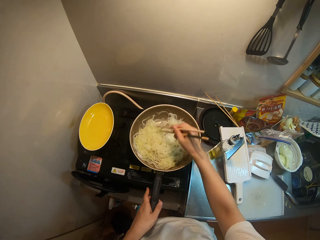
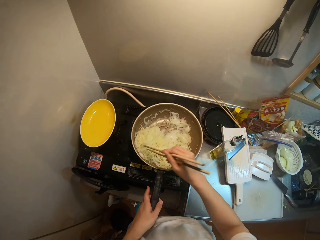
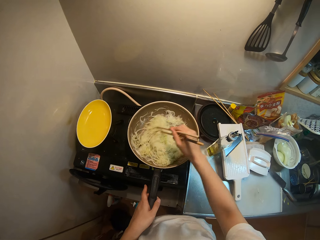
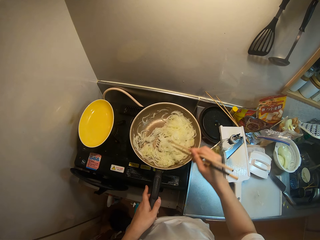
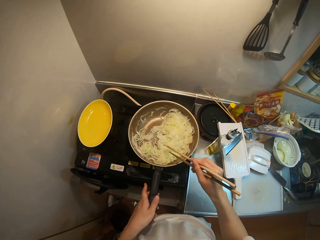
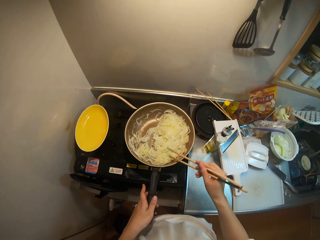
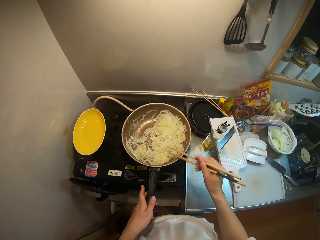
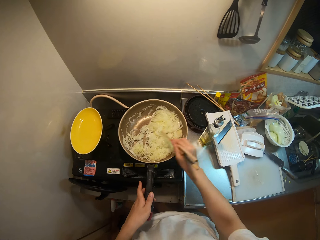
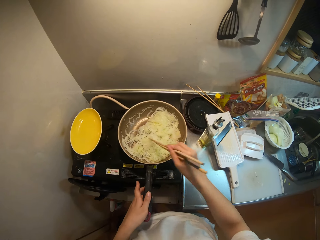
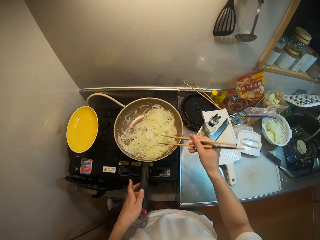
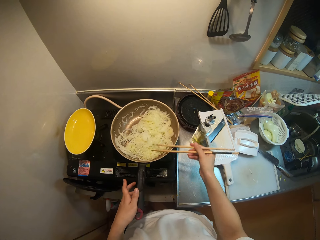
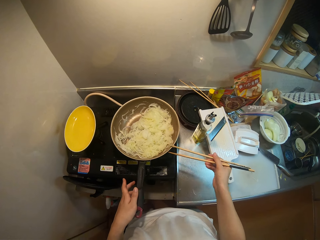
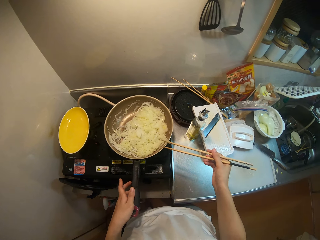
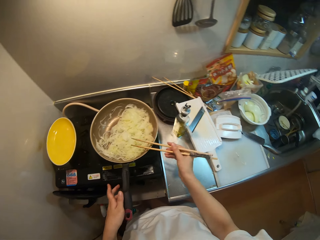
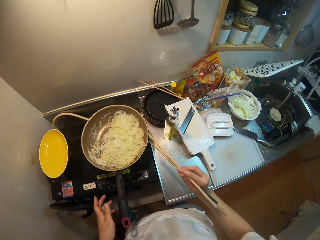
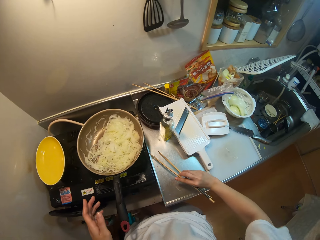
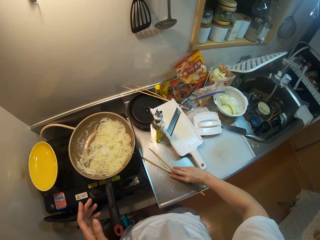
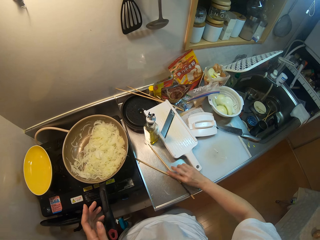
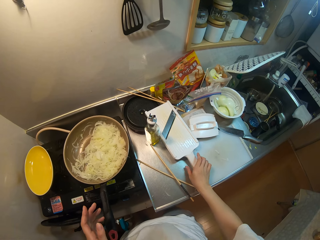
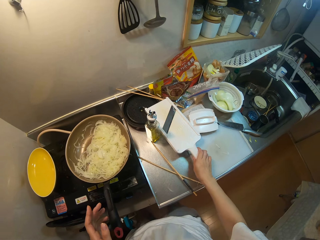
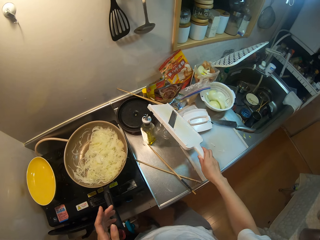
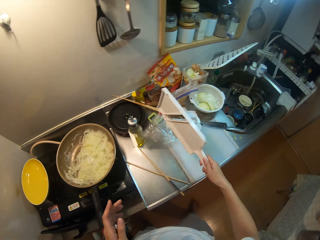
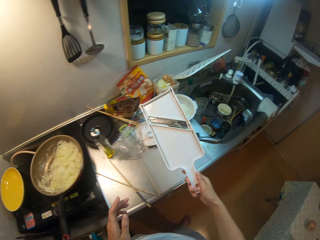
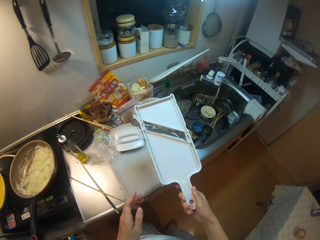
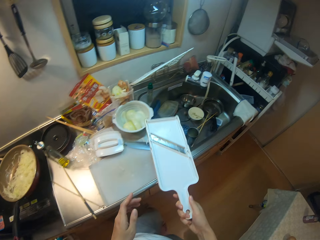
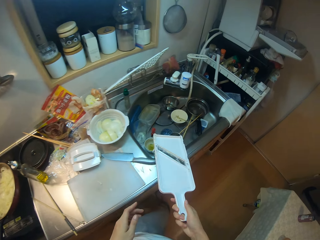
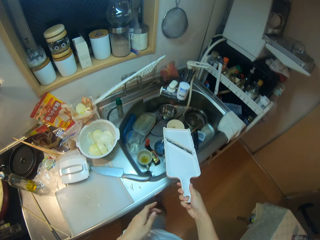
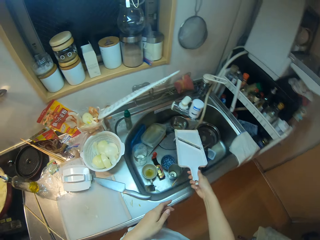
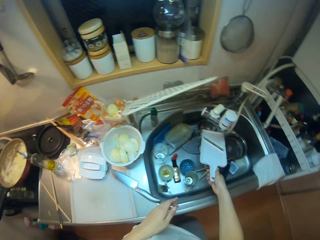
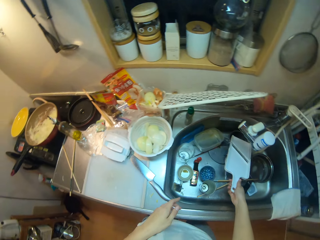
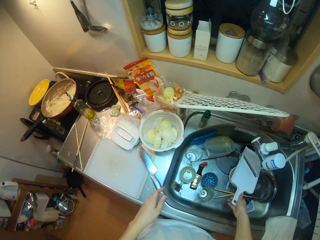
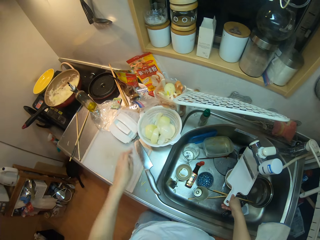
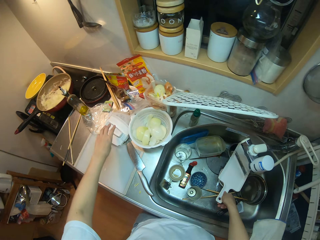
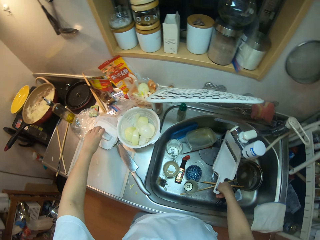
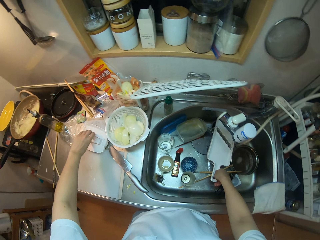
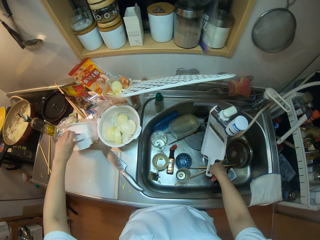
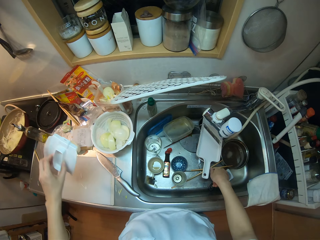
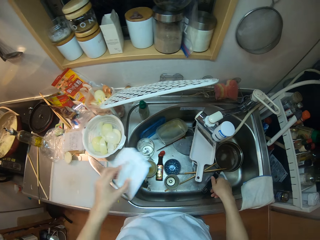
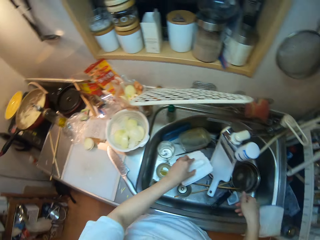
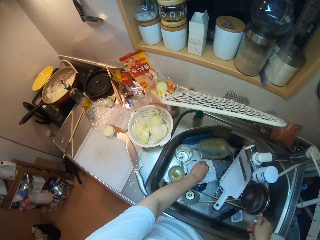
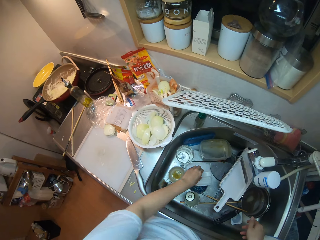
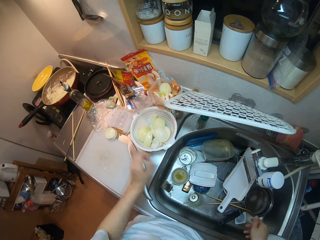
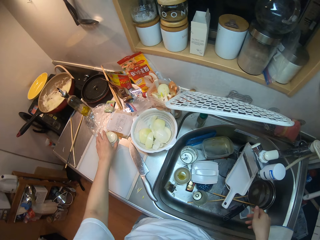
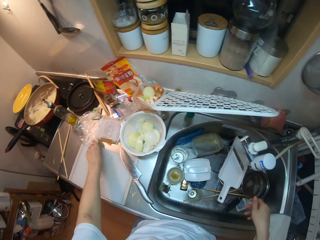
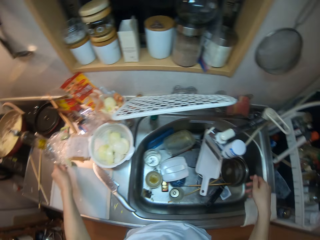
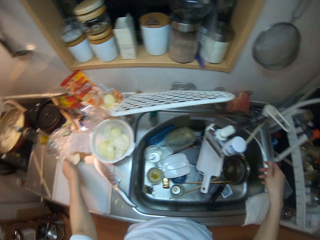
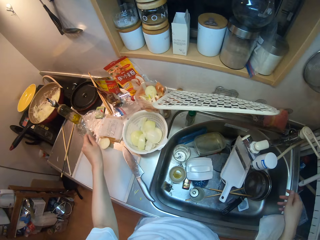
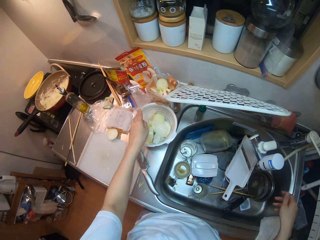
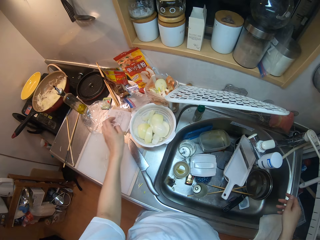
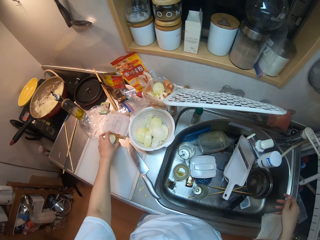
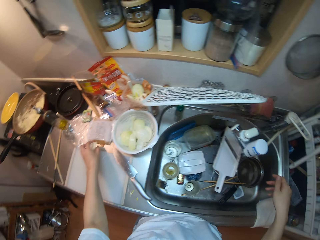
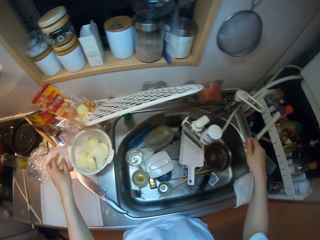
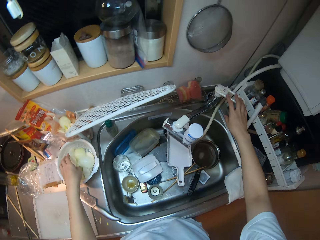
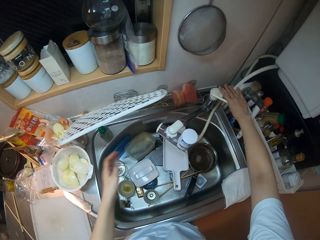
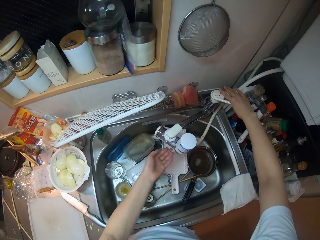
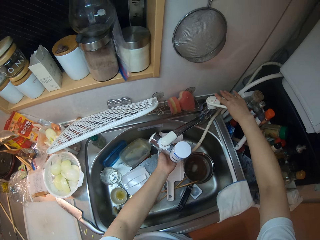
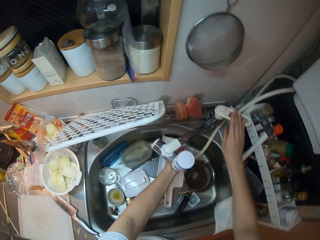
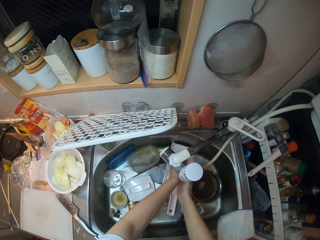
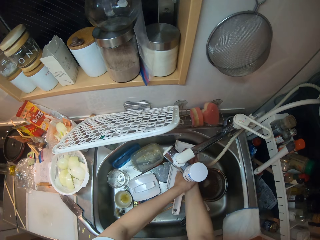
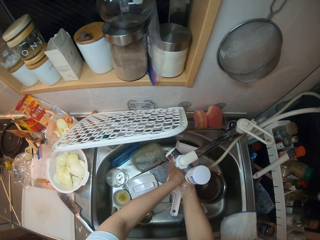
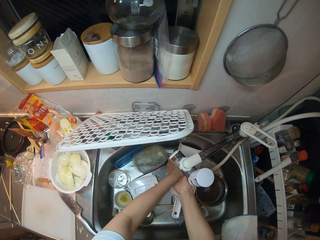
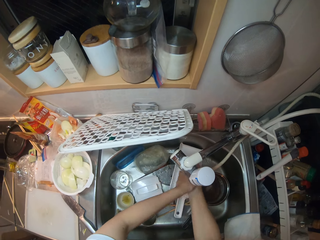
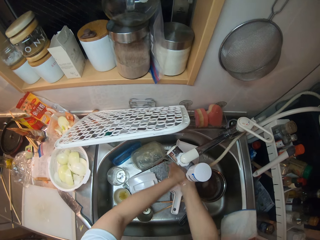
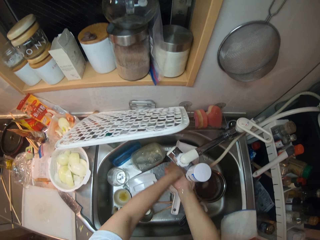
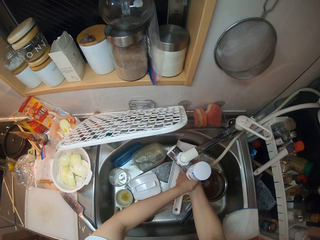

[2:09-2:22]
The camera wearer taps the chopstick on the frying pan. She places the chopsticks on the table. She picks up the mandolin grater on the table. She stirs the grated turnip on the frying pan using the chopsticks. She places the grater in a sink. She picks up the cover of the grater on the table. She places the cover of the grater in the sink. She moves a plastic container on the table. She takes a turnip and puts the turnip on the bowl strainer. She takes the turnip again and puts the turnip on the bowl strainer again. She turns on the tap with her right hand. She rinses her hand under the tap.

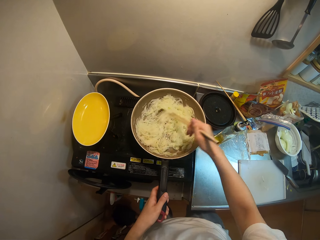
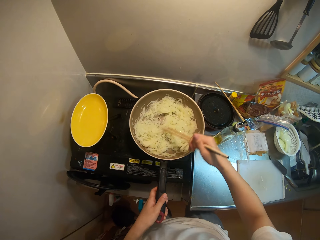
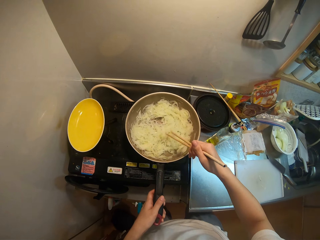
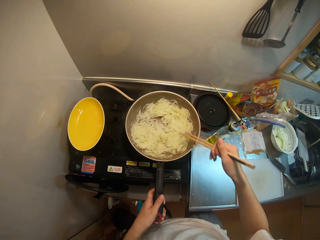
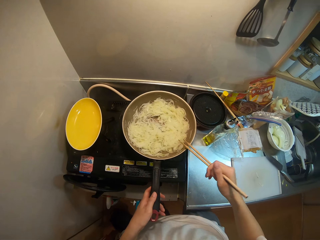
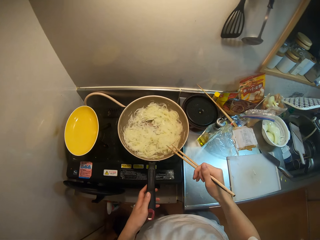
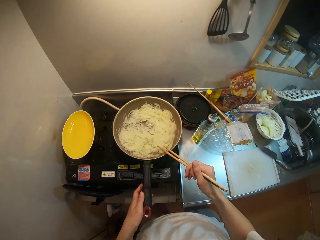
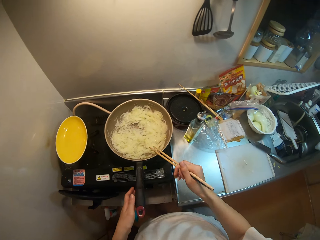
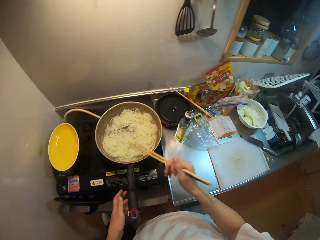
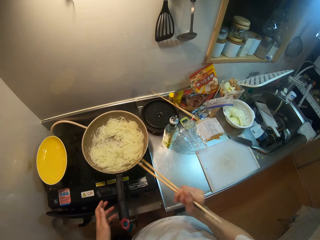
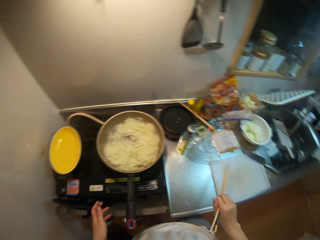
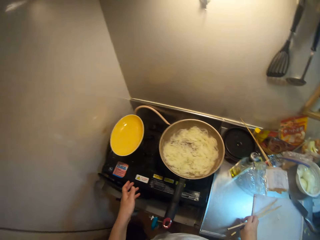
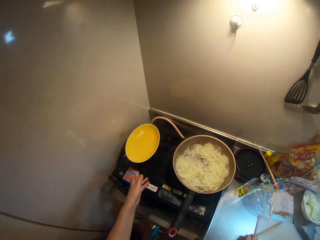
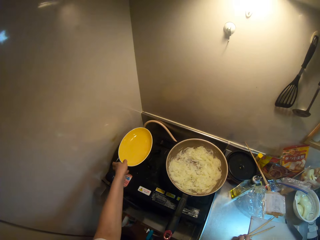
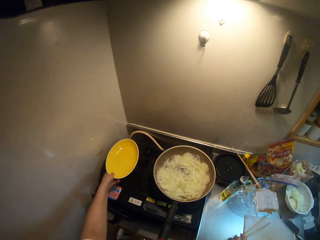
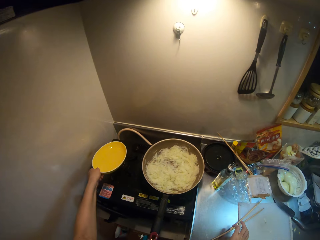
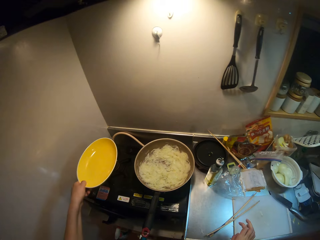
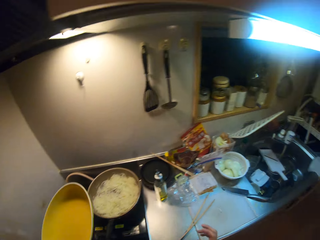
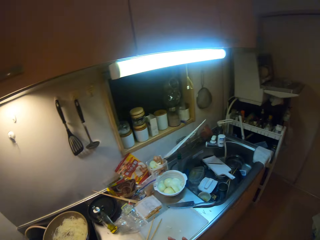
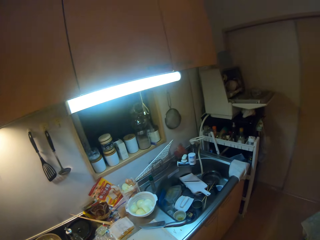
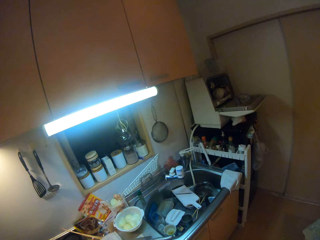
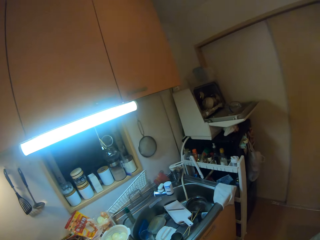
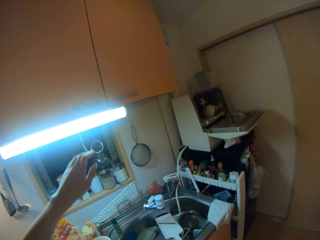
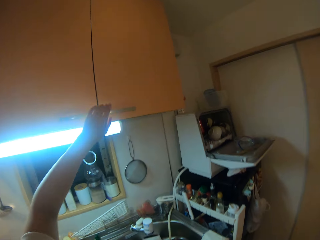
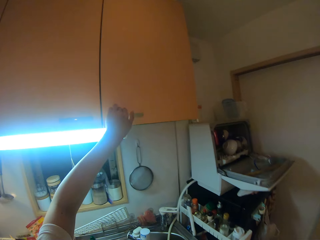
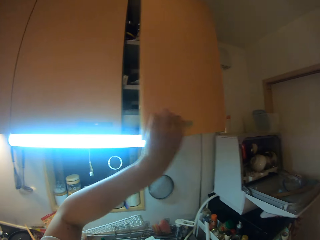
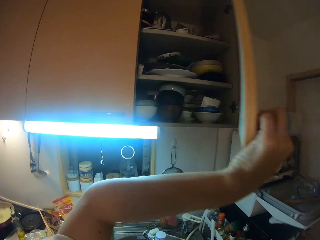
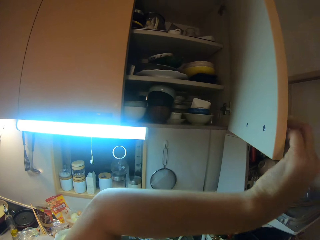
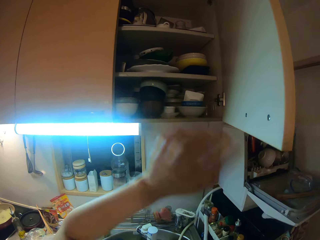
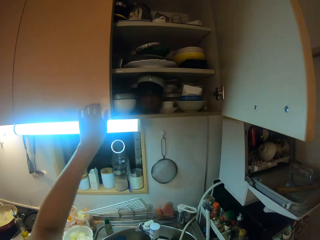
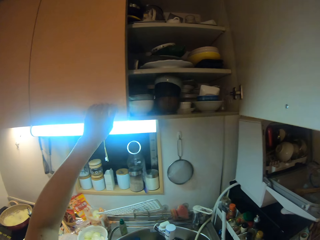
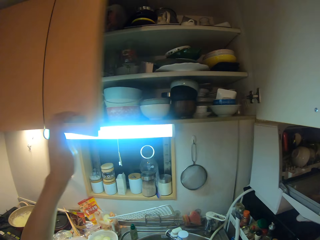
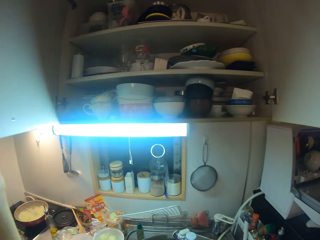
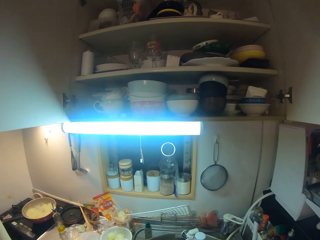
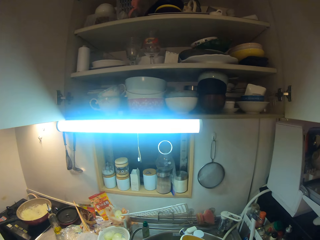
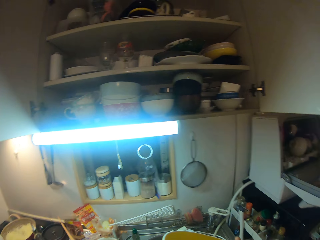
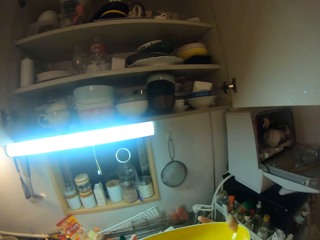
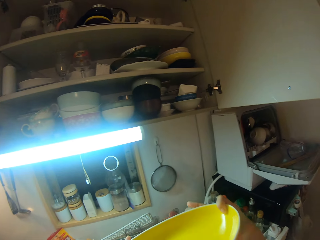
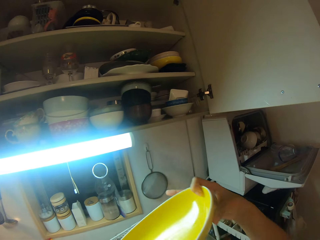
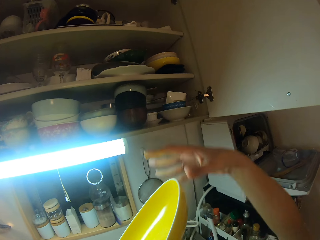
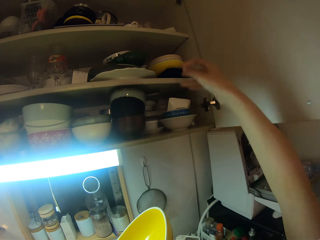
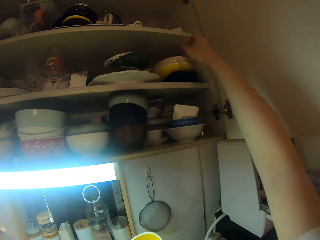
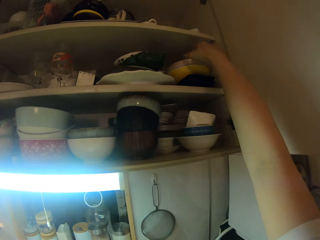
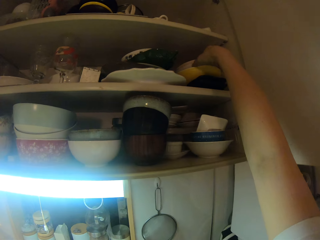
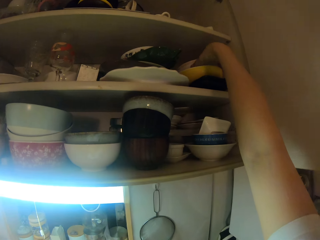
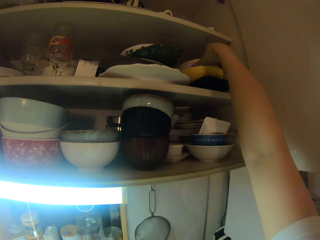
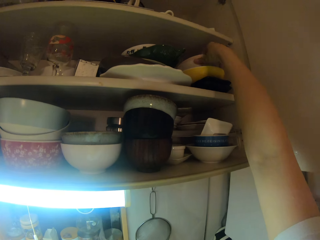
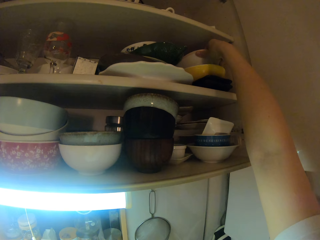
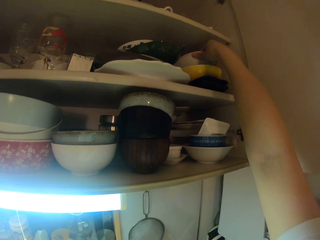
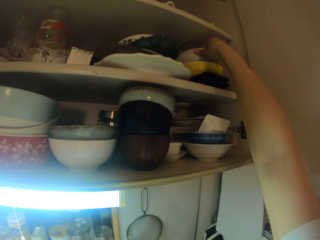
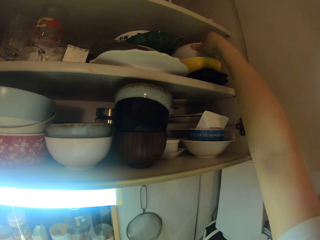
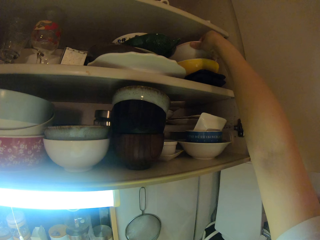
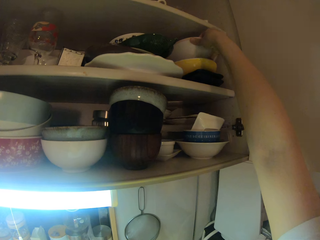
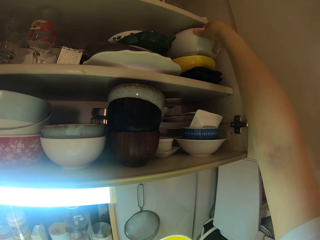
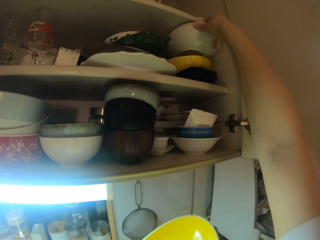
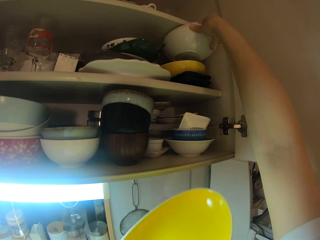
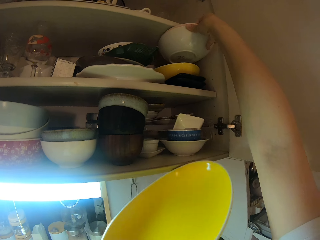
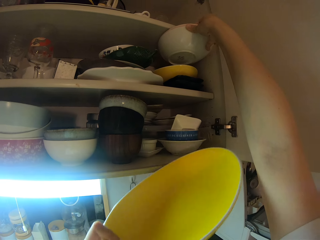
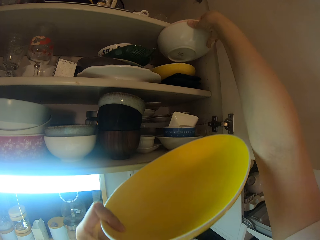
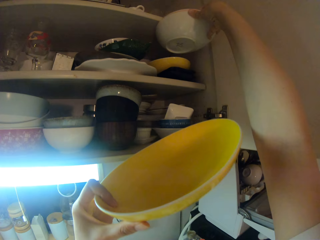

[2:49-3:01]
The camera wearer taps the chopsticks on the frying pan. She places the chopsticks on the table. She picks up a plate on the stove. She opens a kitchen cabinet with her left hand. She picks up some plates in the cabinet.
